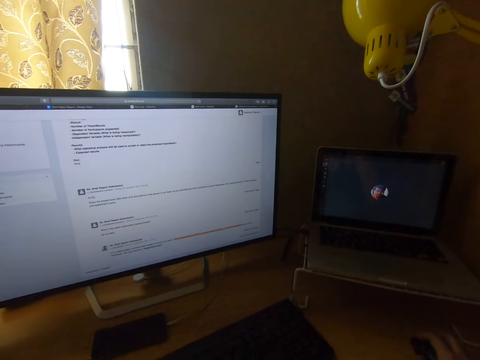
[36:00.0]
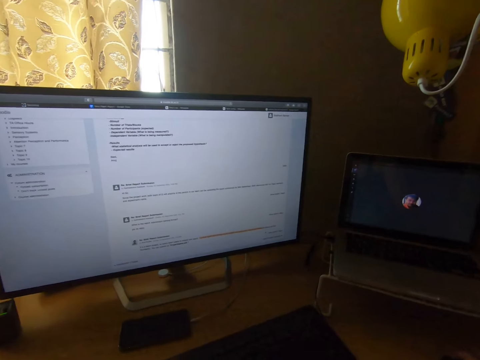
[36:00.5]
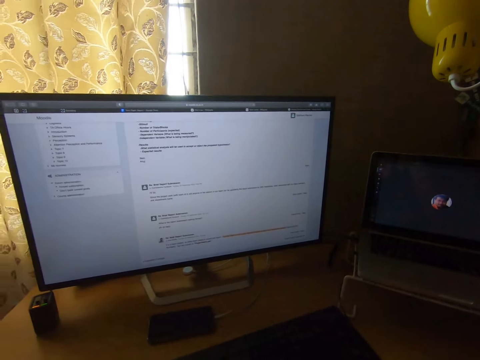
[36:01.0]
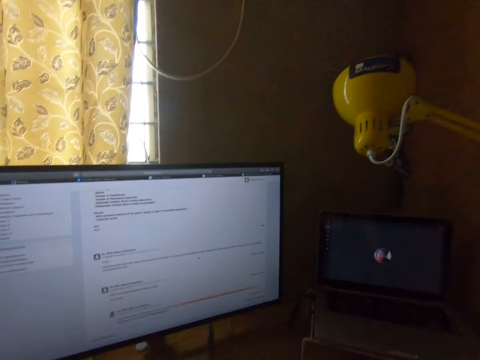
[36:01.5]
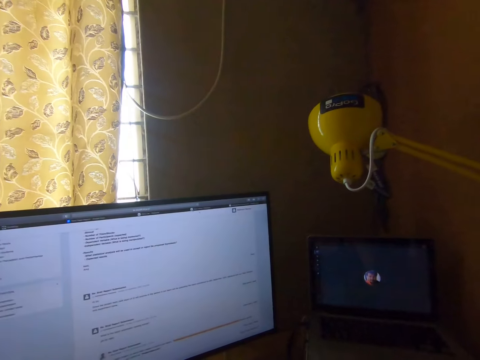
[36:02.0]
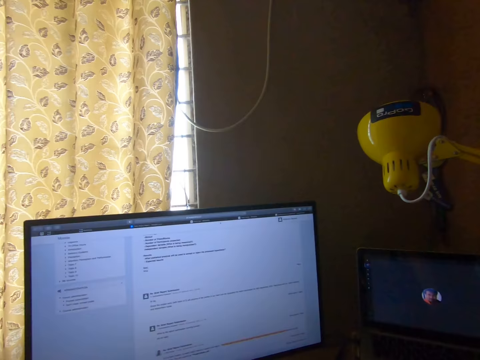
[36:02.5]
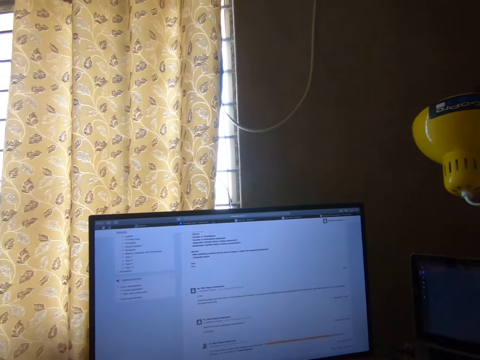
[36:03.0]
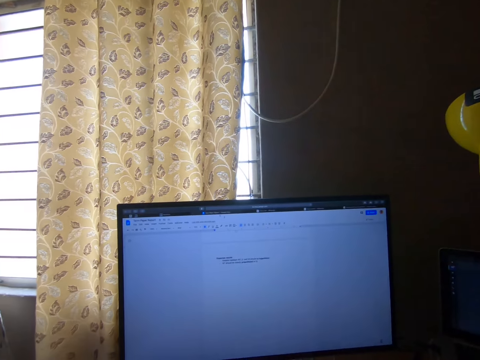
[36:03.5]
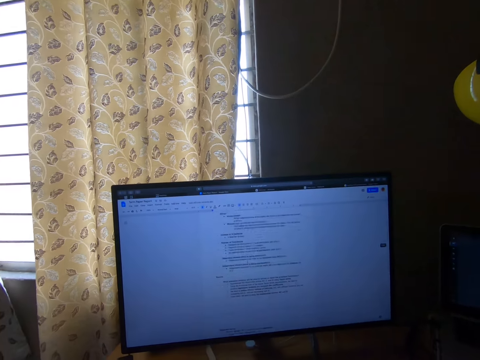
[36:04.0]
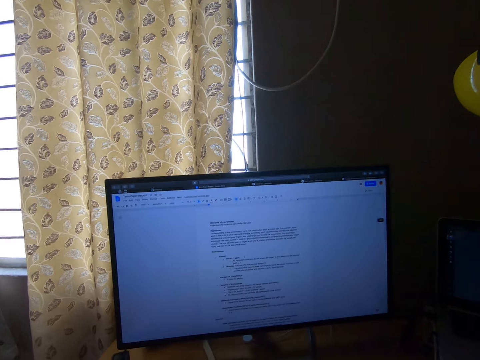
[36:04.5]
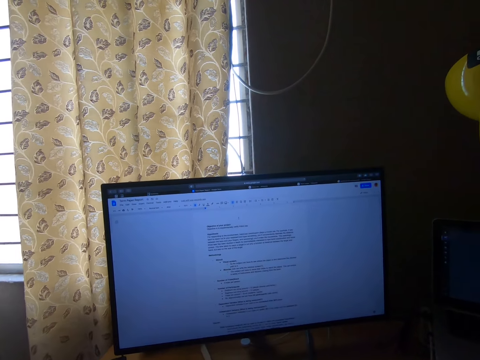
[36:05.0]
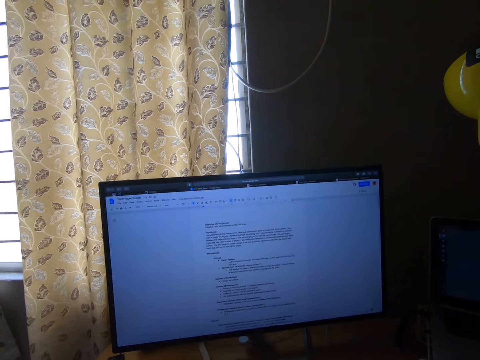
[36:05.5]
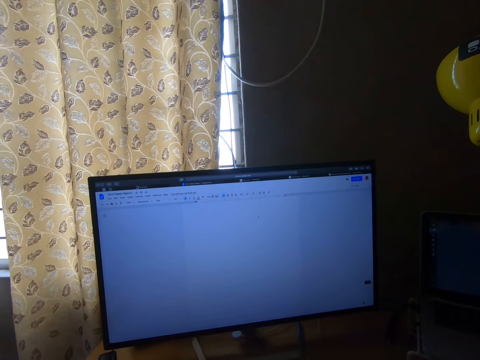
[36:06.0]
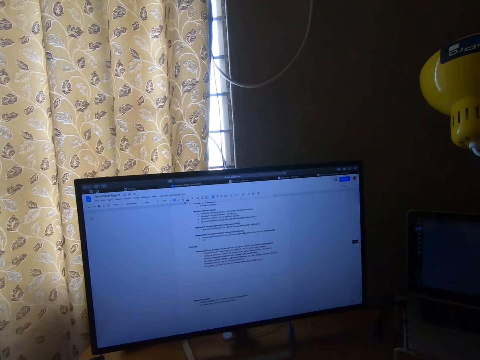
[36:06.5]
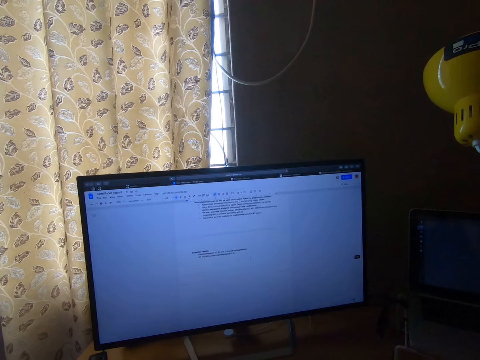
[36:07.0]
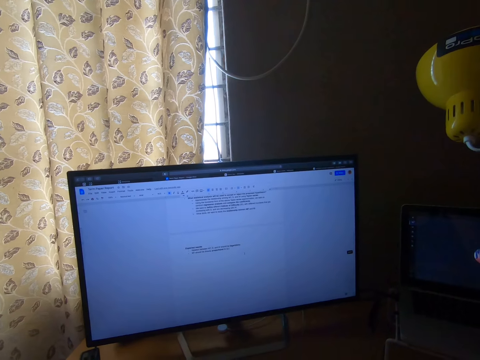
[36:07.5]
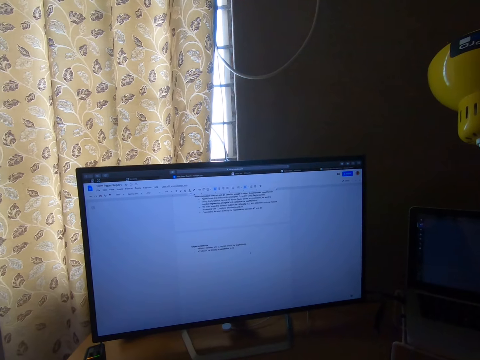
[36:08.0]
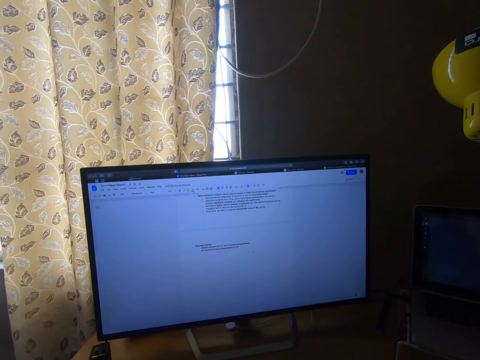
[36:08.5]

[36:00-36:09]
The camera wearer scrolls the notes in the computer.

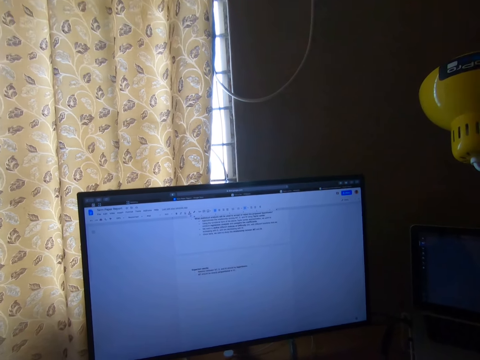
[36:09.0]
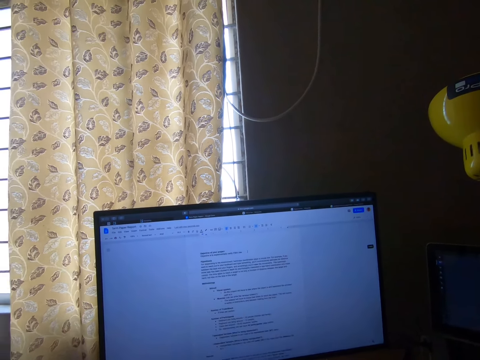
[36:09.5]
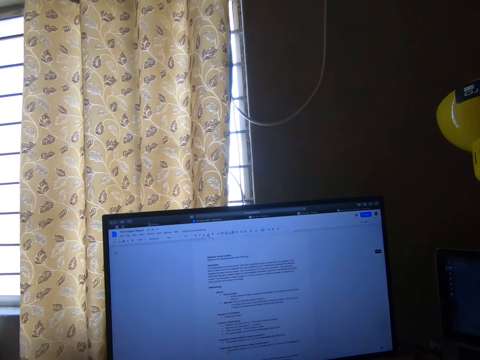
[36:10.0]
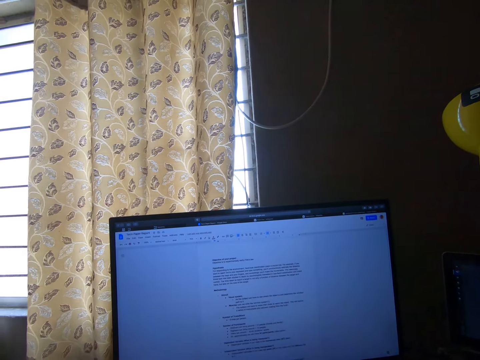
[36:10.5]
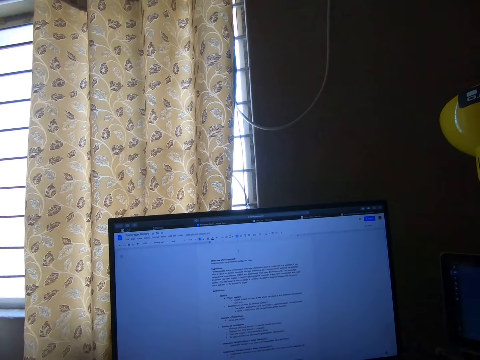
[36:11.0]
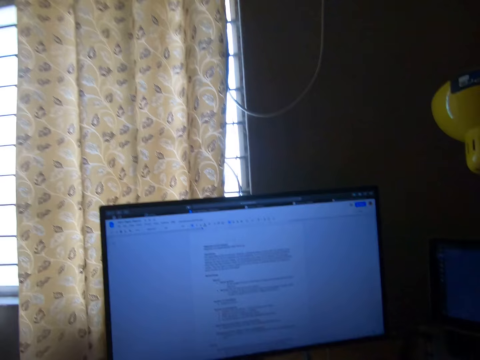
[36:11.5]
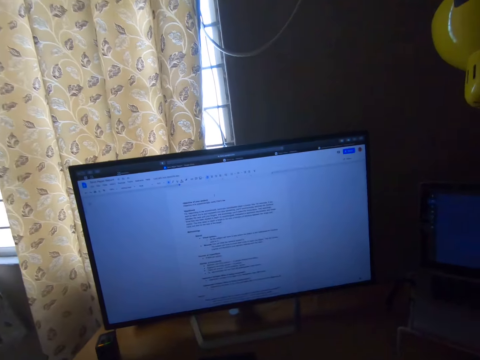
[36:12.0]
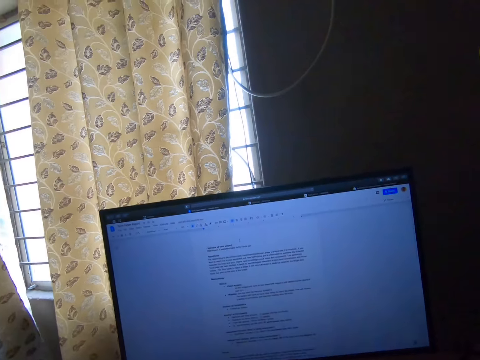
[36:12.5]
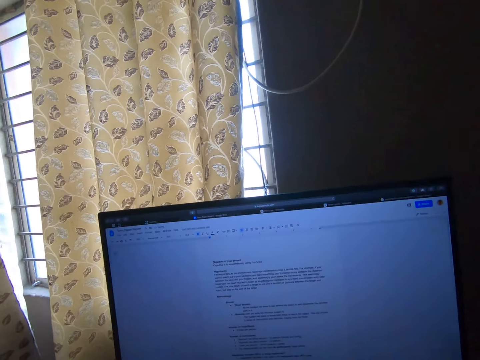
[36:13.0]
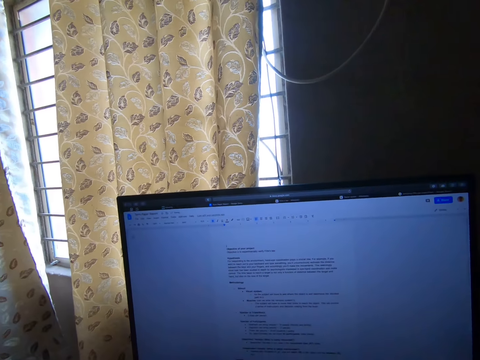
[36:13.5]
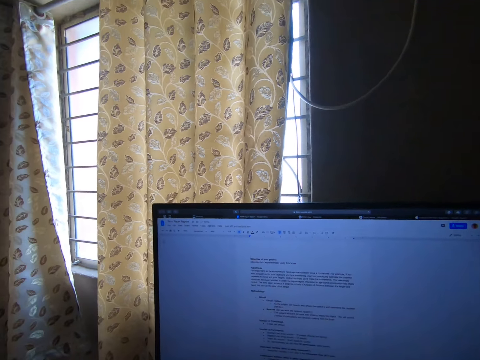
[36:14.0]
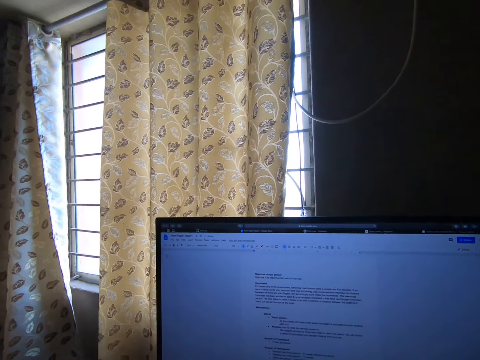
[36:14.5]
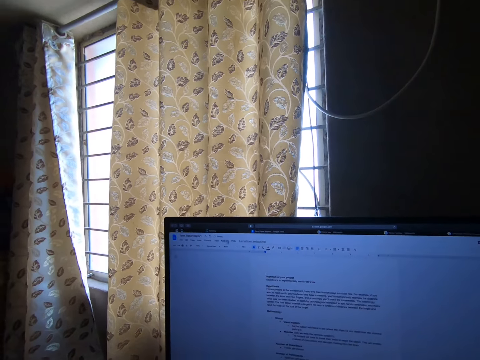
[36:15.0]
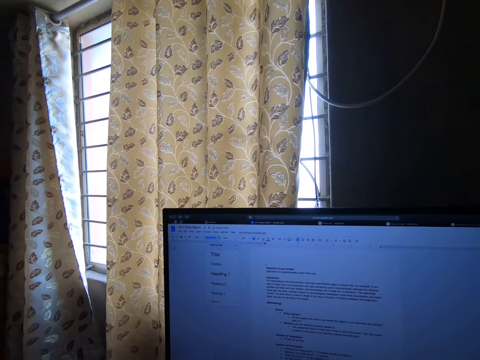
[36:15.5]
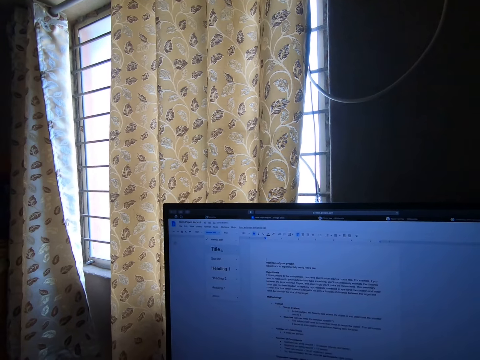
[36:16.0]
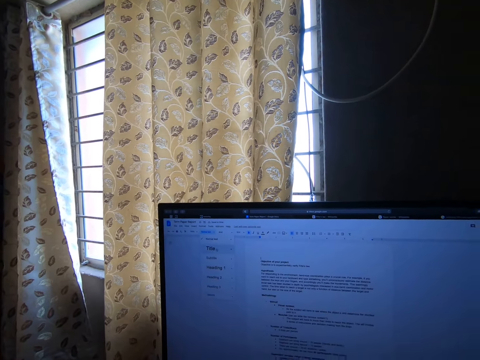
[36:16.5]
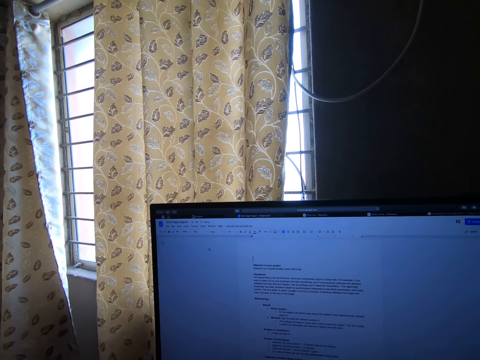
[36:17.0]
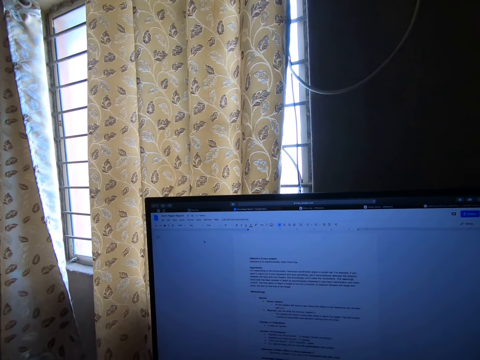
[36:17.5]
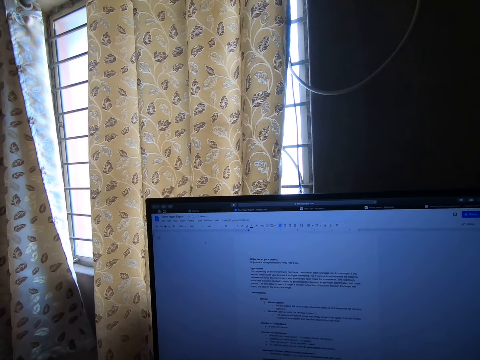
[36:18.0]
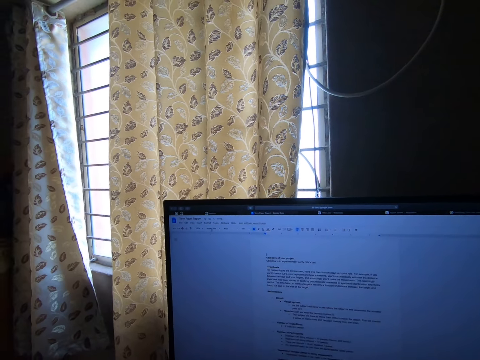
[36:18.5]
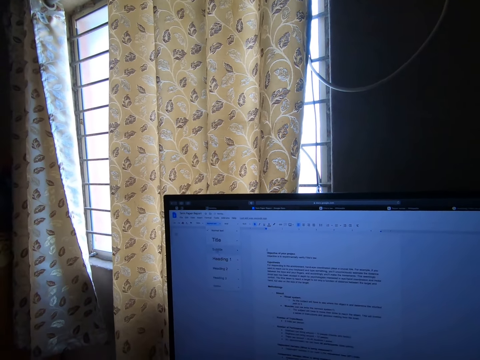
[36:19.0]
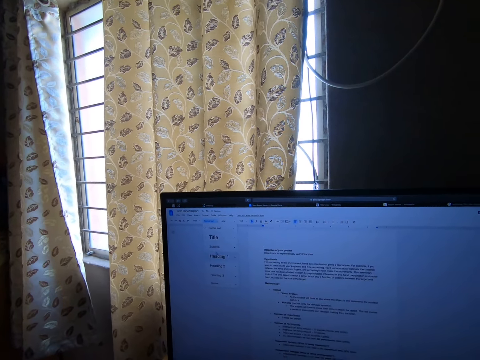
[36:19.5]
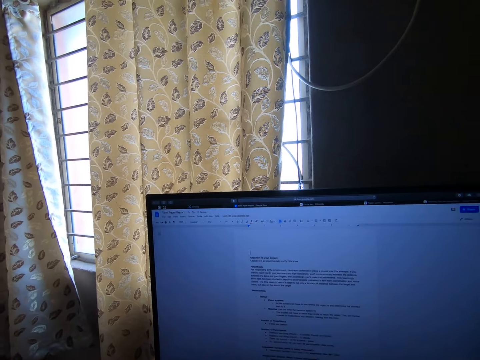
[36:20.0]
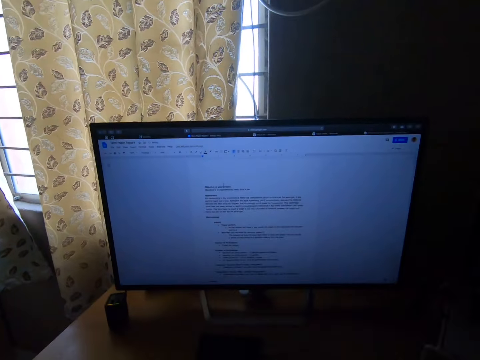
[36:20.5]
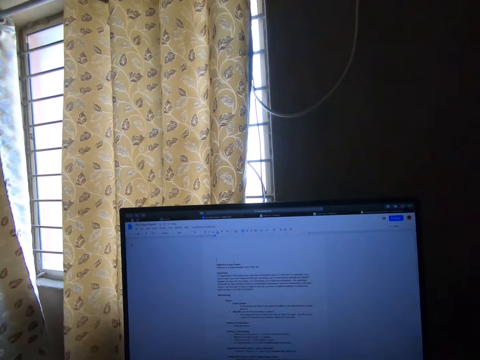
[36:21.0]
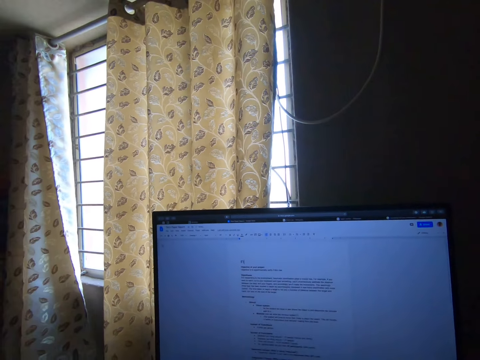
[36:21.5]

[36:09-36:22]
The camera wearer reads the notes. They lean forward to the desktop. They type on the word application of the desktop.

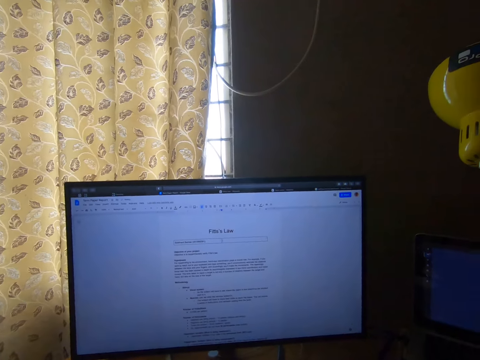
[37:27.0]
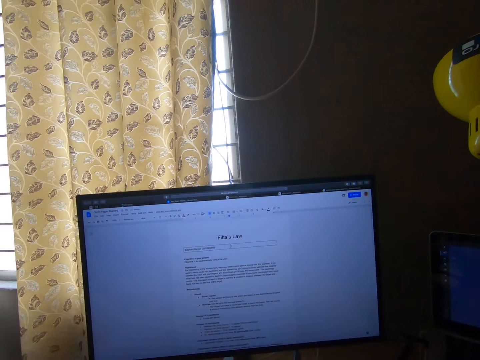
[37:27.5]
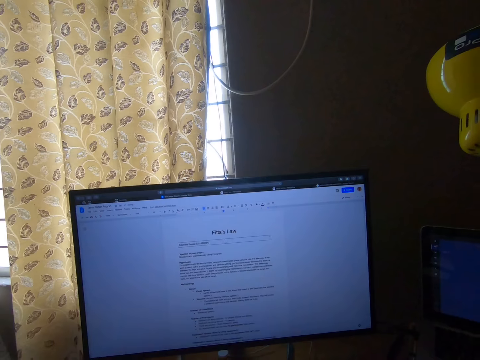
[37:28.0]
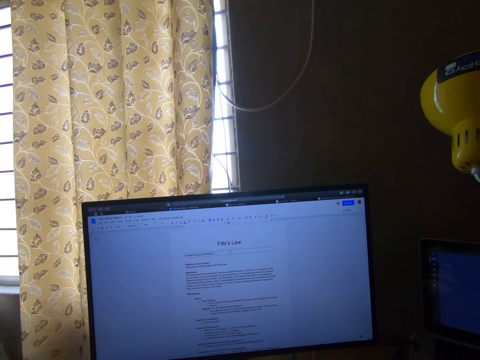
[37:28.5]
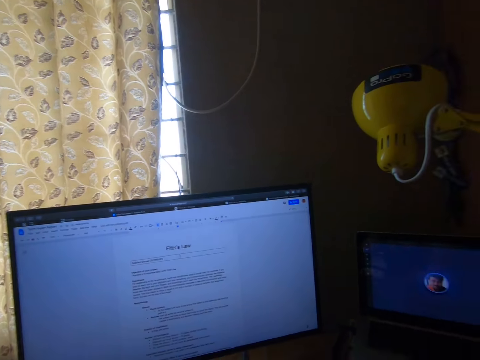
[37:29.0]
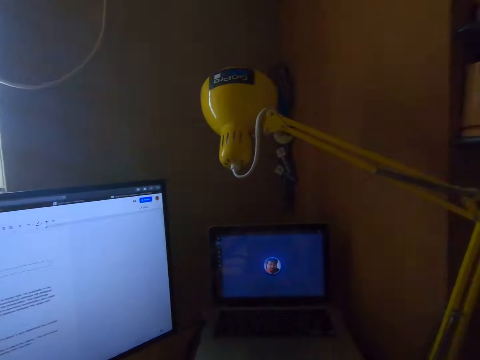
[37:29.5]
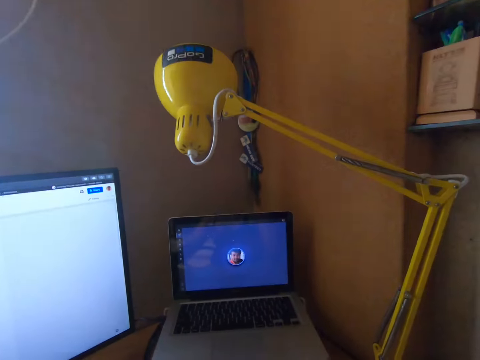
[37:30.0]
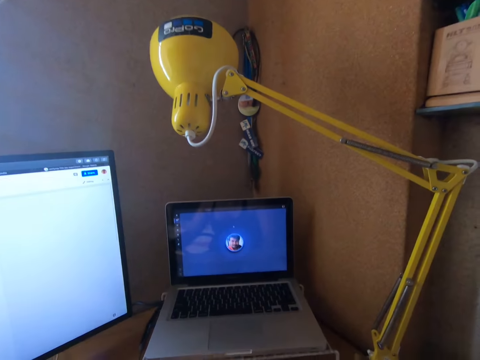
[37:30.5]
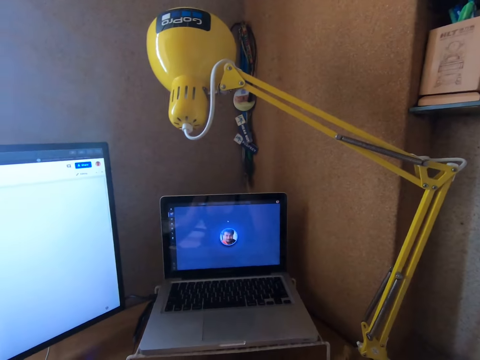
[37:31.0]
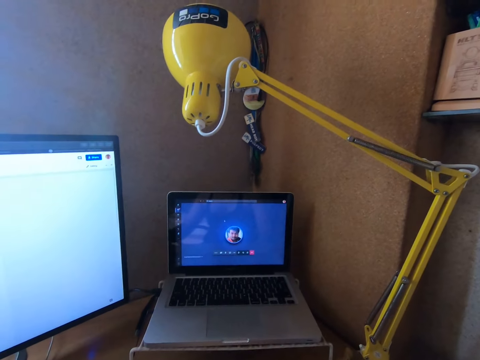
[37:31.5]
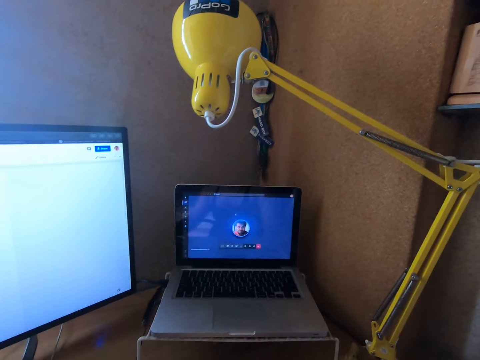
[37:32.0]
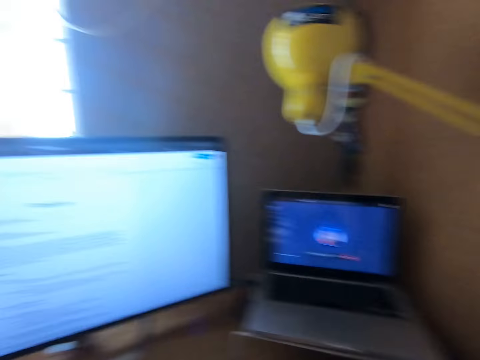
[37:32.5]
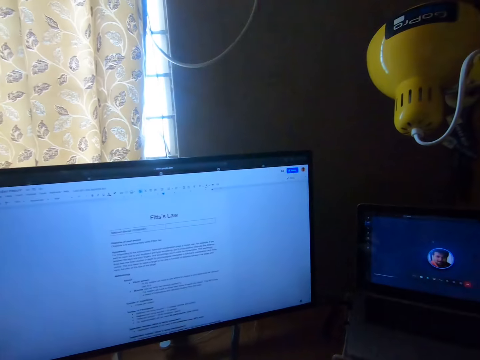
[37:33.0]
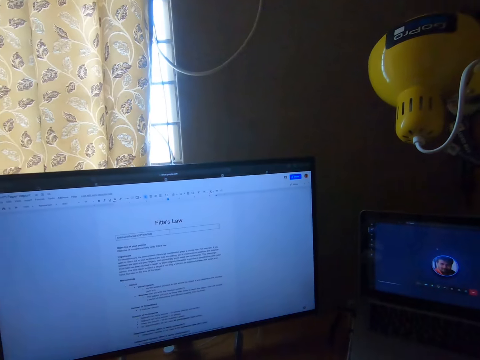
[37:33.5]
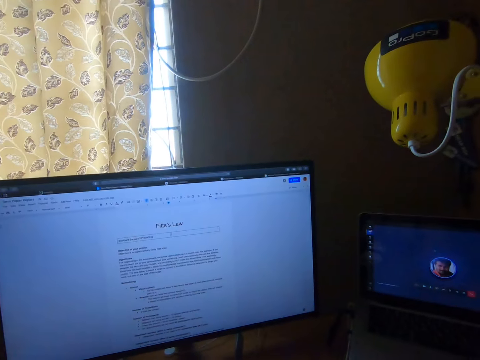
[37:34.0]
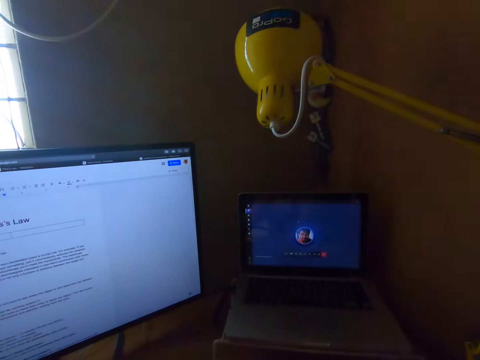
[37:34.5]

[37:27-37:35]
The camera wearer turns to the laptop on the right side of the desktop. They click on the real time call screen of the laptop. They stare at the laptop. They look at the desktop. They type out the information on the real time call screen to the word application of the desktop. They stare around.
